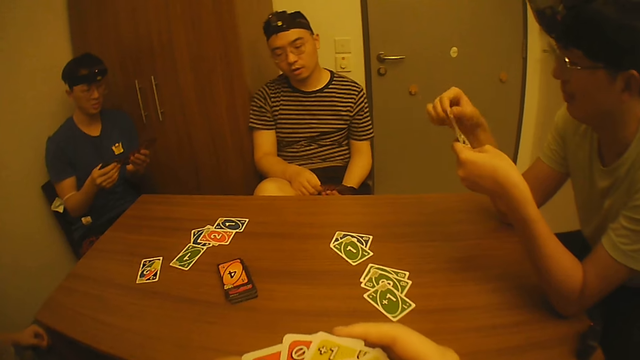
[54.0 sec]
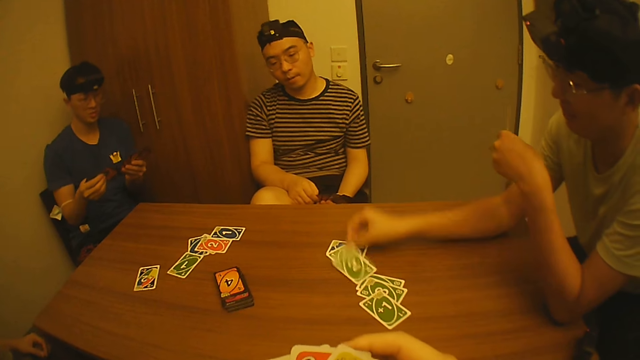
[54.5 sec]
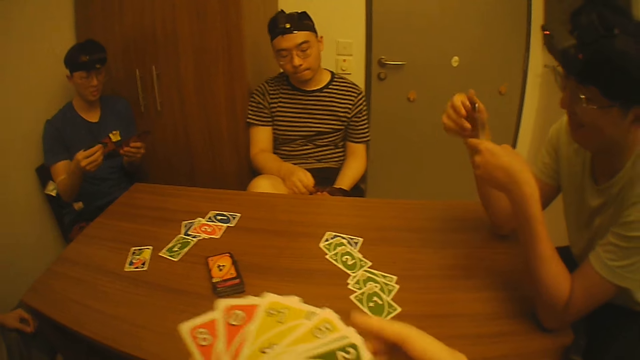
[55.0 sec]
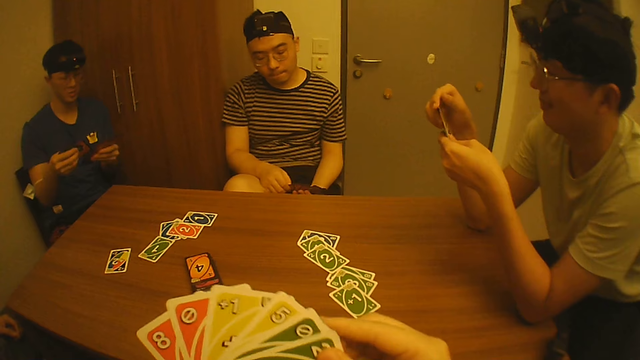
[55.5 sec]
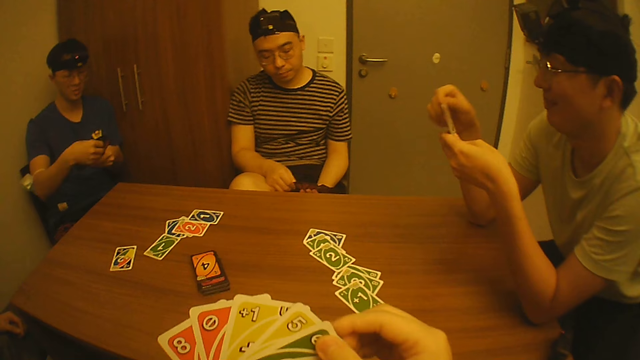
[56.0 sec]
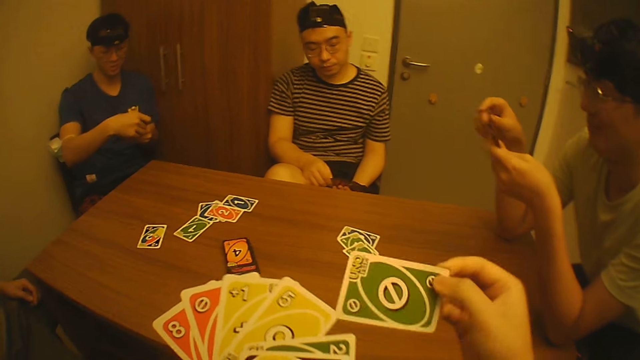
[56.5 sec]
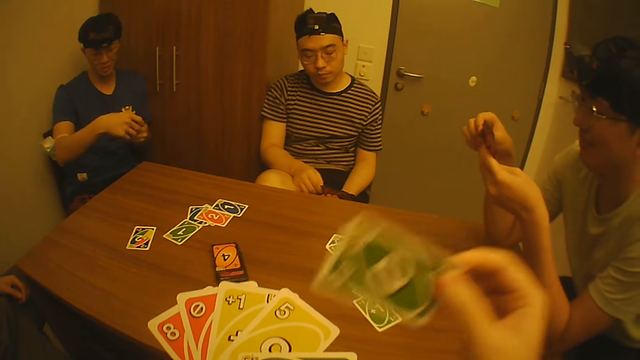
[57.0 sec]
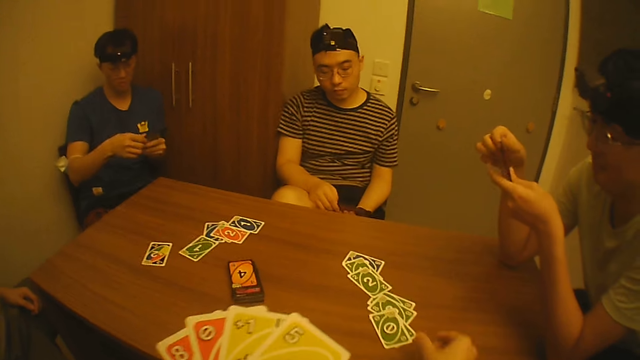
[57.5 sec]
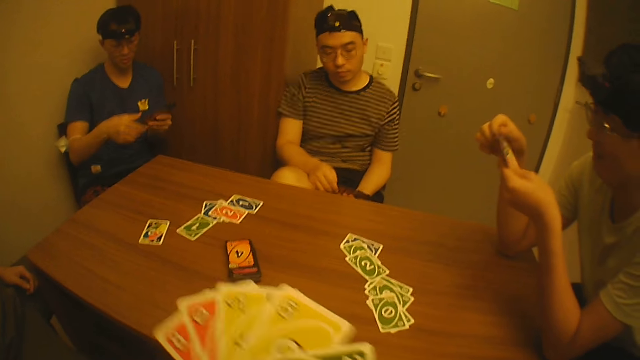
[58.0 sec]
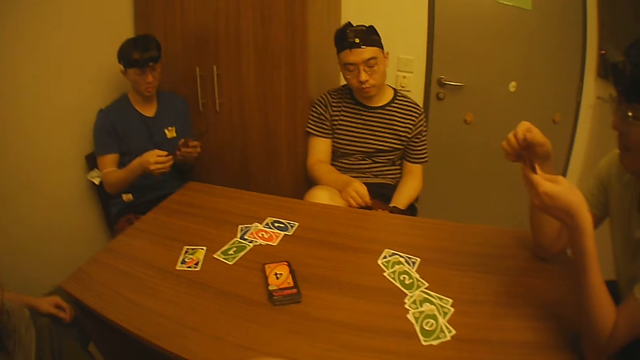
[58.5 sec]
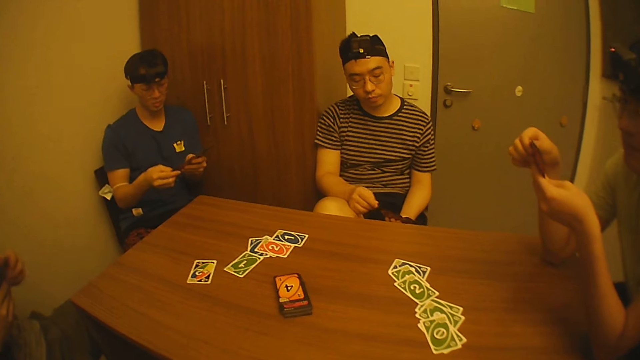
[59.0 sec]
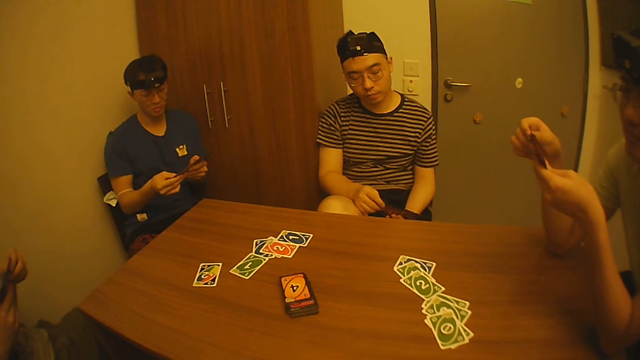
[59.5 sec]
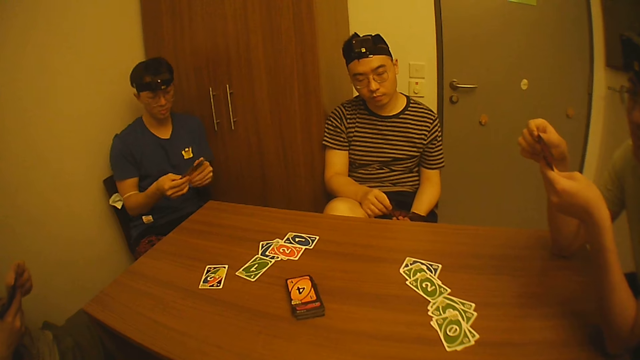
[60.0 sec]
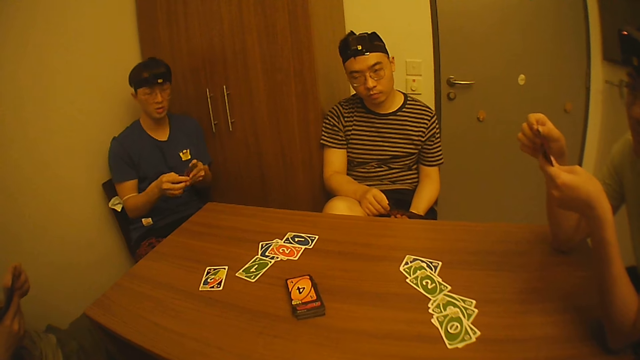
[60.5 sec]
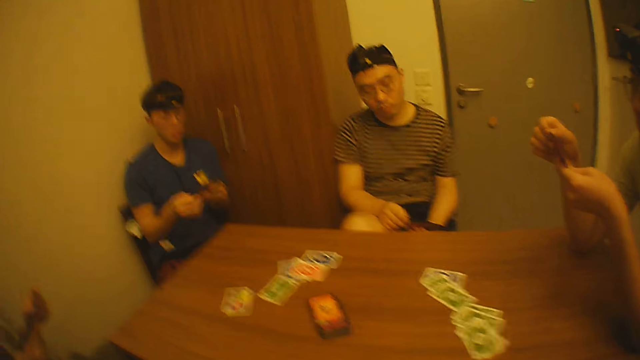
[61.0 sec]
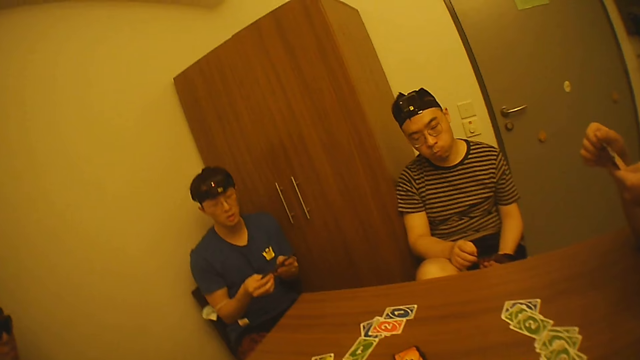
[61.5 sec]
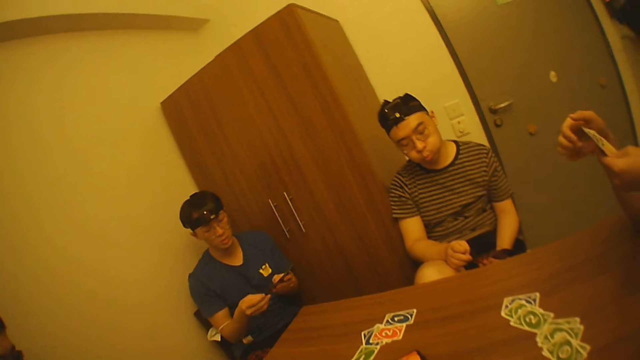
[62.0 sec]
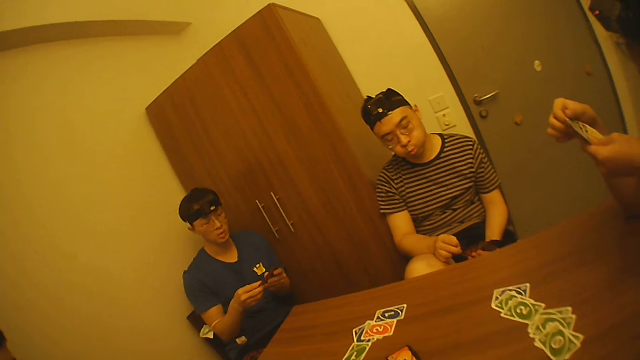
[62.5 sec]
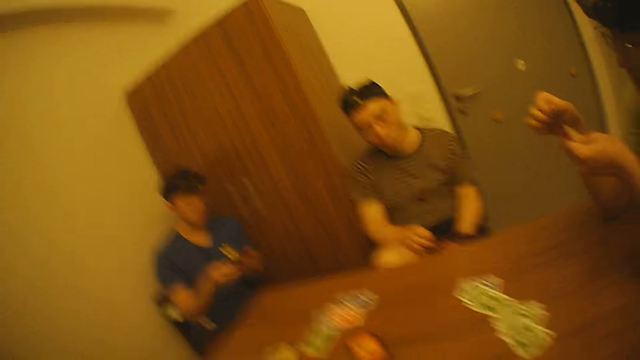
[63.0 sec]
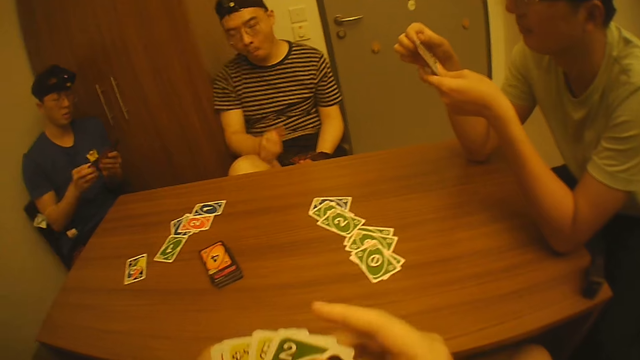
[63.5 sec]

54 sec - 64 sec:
A man drops a card on the table with his right hand. Another man arranges the cards in his hands. The first man arranges the cards in his hands. A third man arranges the cards in his hands. The camera wearer shuffles the play cards. He drops a card on the table with his right hand. The first man looks at the play cards. A fourth man arranges the cards in his hands. The second man shuffles the play cards.

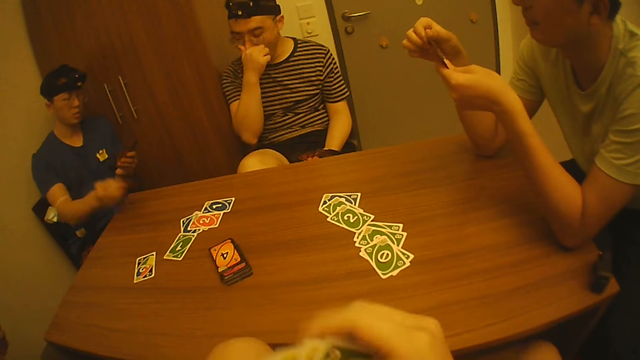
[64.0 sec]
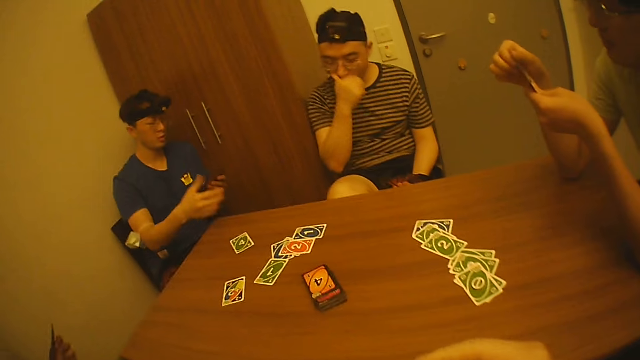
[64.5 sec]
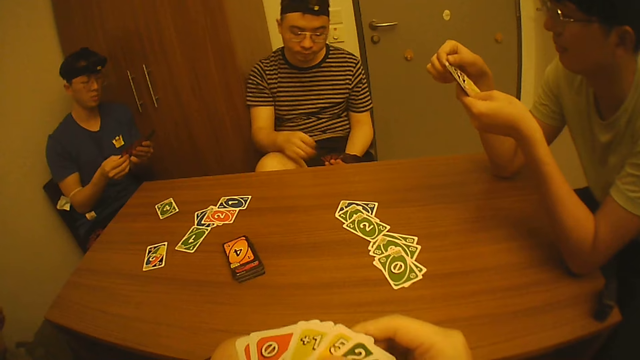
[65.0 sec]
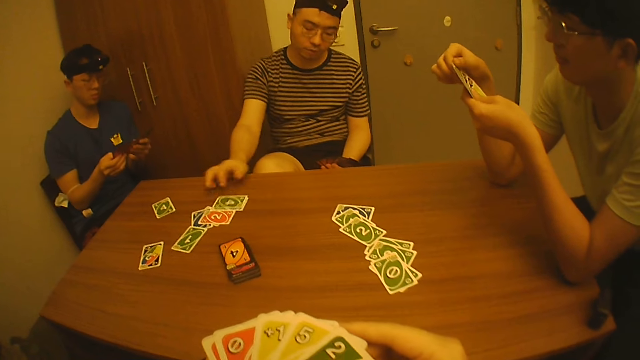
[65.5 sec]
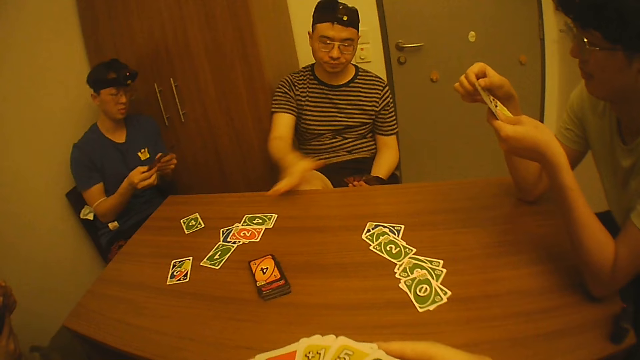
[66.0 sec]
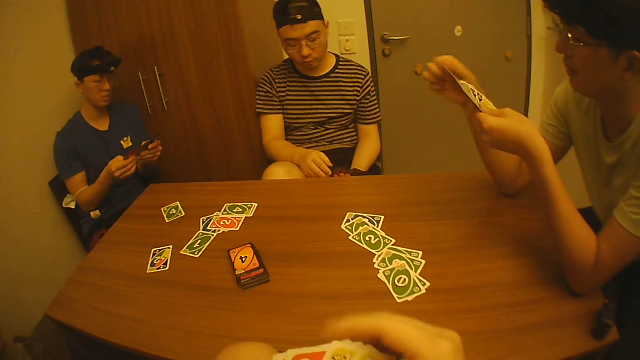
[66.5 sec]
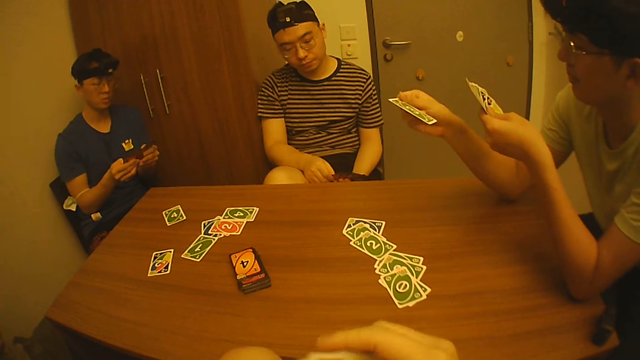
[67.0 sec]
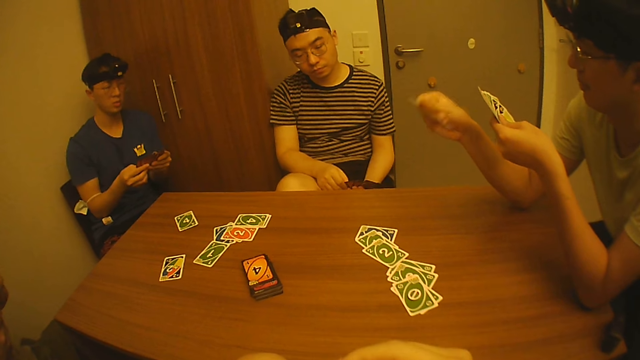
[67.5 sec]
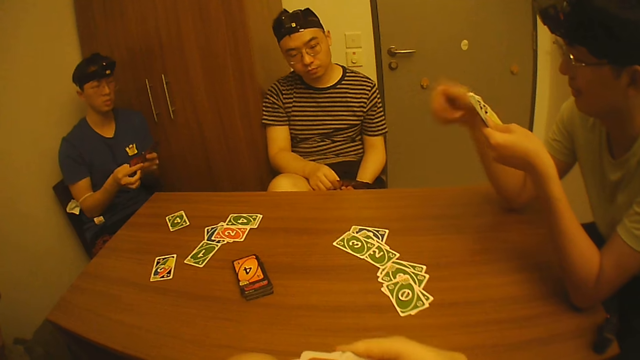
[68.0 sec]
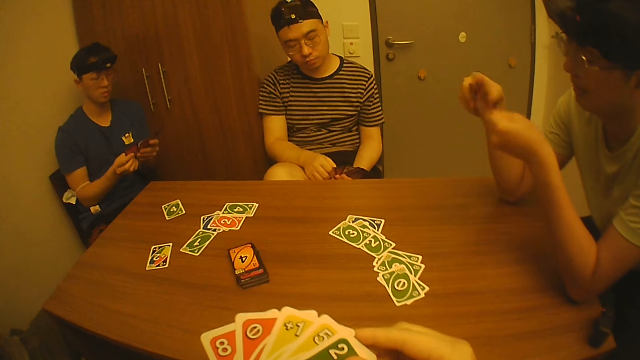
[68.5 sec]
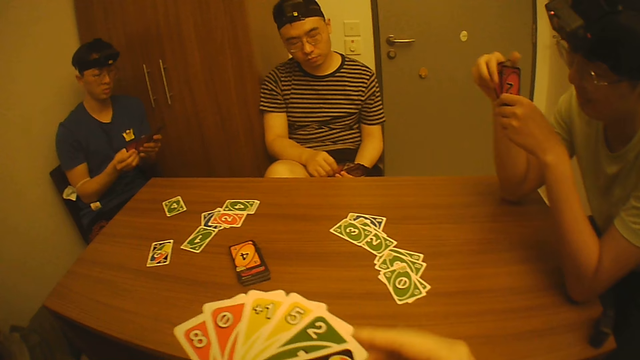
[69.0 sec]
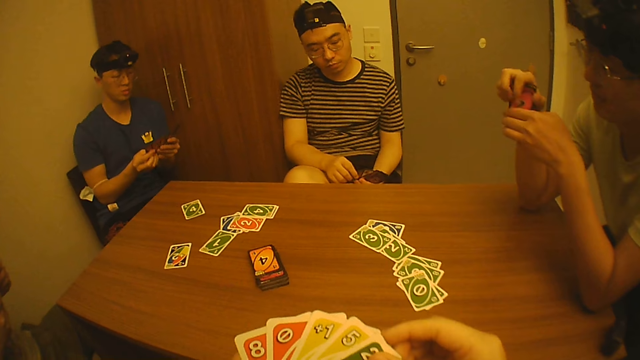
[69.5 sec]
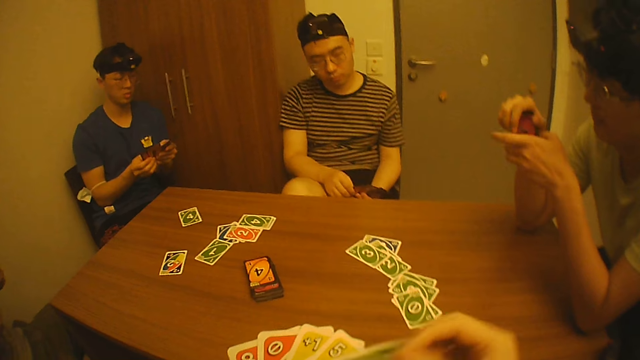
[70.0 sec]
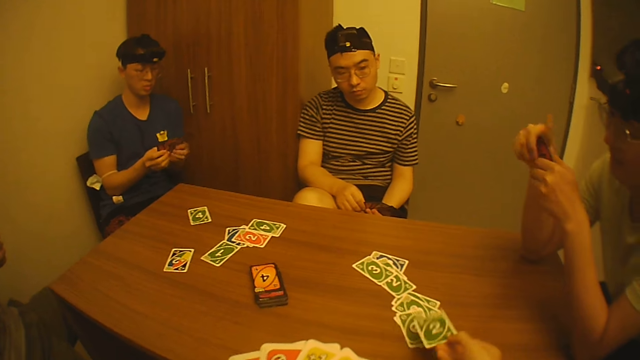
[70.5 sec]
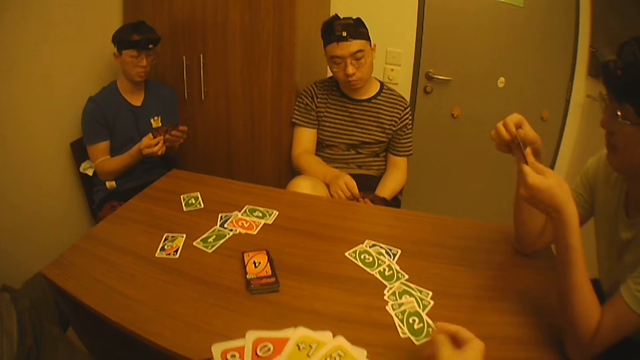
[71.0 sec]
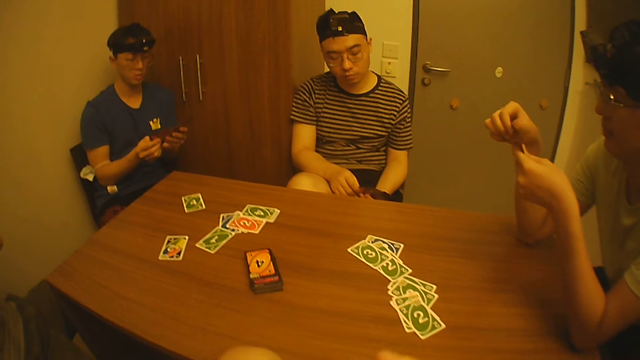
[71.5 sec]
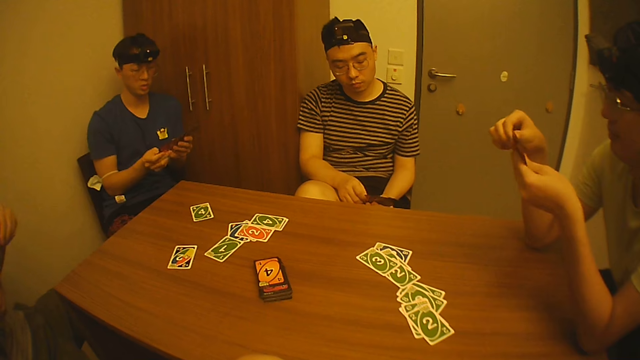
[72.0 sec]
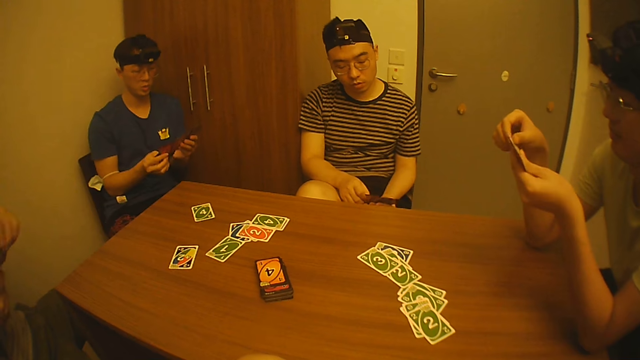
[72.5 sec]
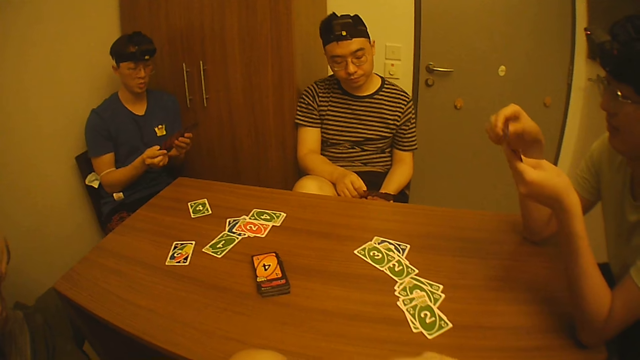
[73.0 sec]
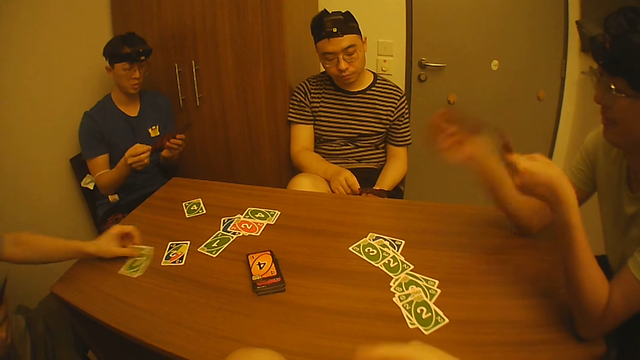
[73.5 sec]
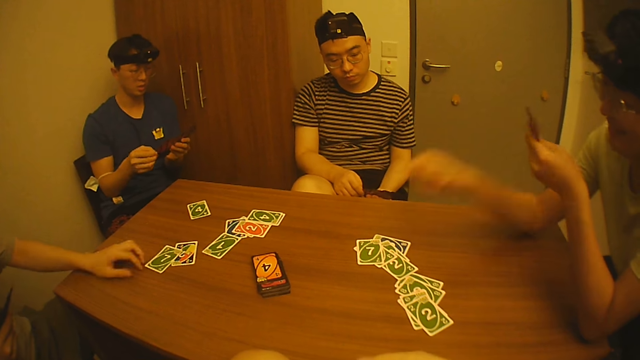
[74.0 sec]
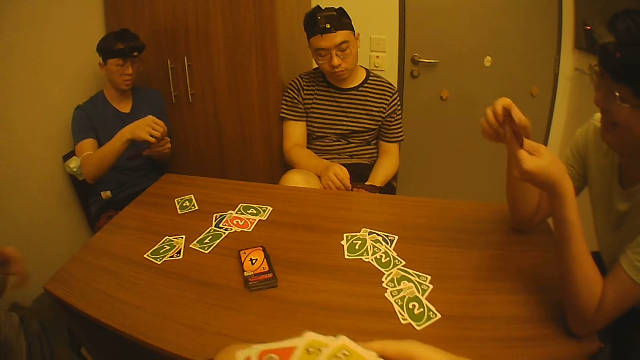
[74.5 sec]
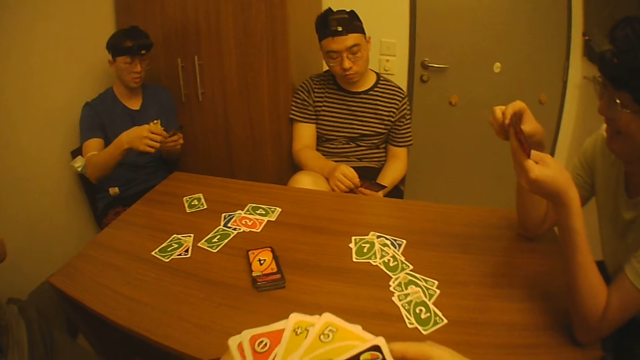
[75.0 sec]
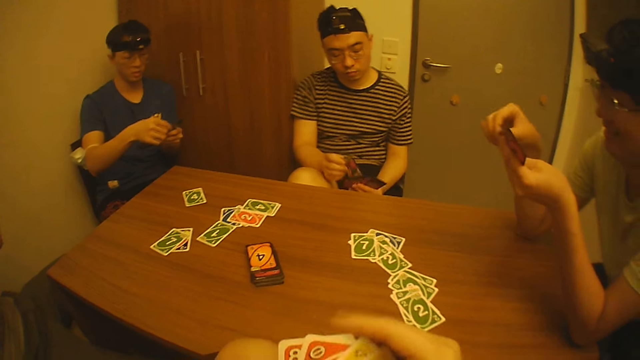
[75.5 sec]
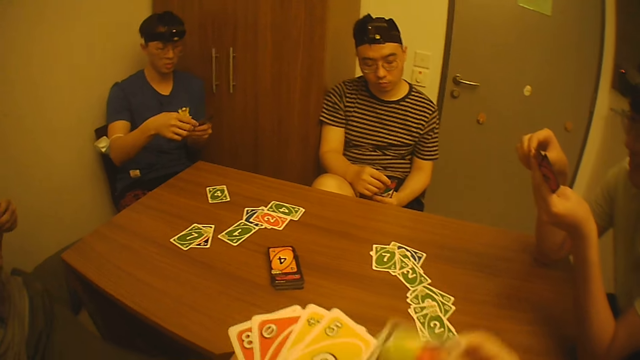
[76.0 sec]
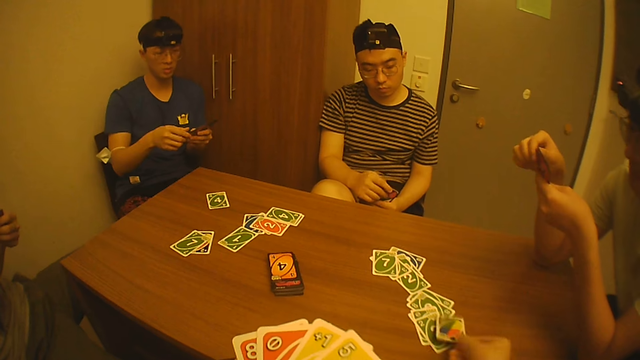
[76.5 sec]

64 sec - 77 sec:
A man touches his nose with his right hand. Another man drops a card on the table with his right hand. The first man touches the play cards. The second man arranges the cards in his hands. The first man drops a card on the table with his right hand. A third man throws a card on the table with his right hand. The camera wearer arranges the cards in his hands. He shuffles the play card and drops a card on the table with his right hand. The third man arranges the cards in his hands. The first man arranges the cards in his hands. A fourth man drops a card on the table with his left hand. The third man drops a card on the table with his right hand and arranges the cards in his hands. The camera wearer arranges the cards in his hands. He drops a card on the table with his right hand.
